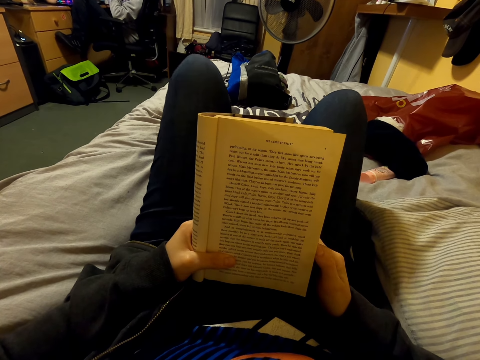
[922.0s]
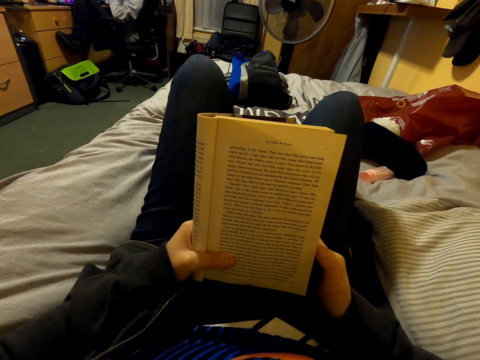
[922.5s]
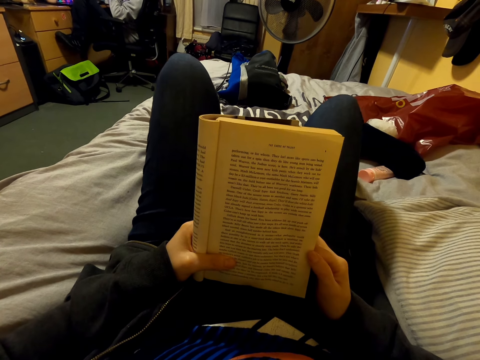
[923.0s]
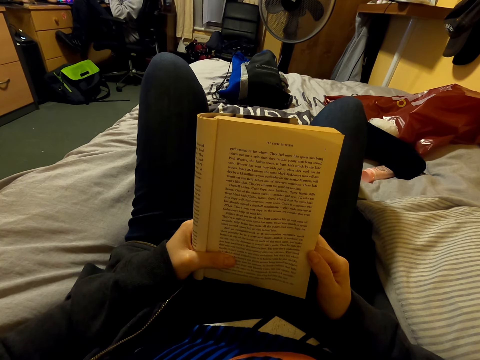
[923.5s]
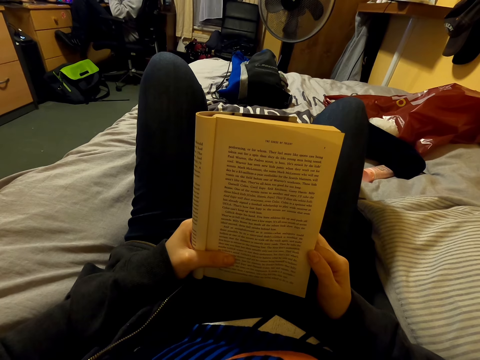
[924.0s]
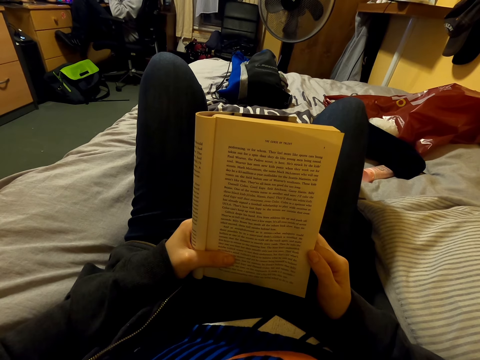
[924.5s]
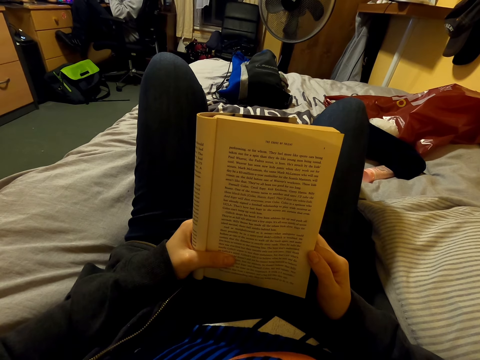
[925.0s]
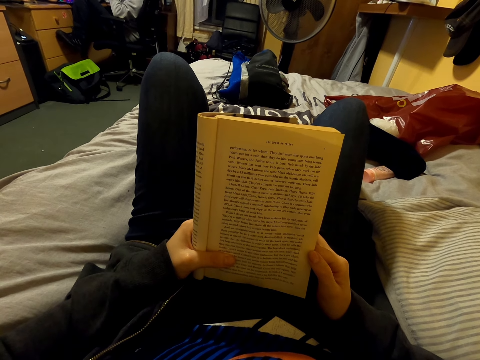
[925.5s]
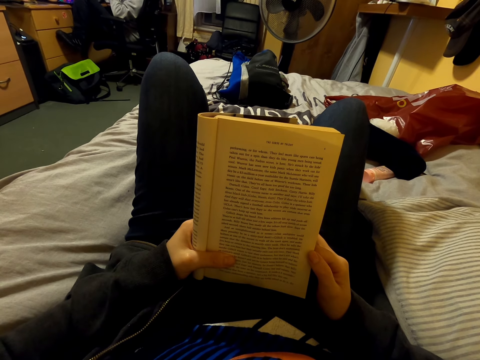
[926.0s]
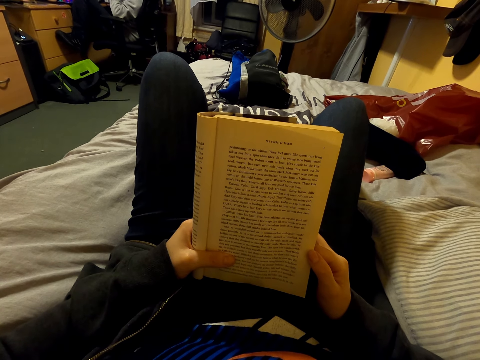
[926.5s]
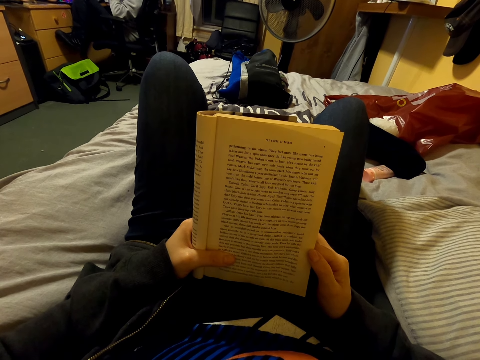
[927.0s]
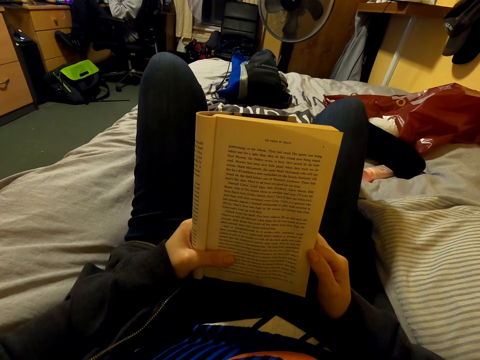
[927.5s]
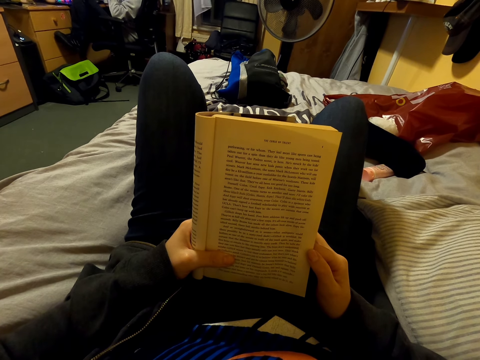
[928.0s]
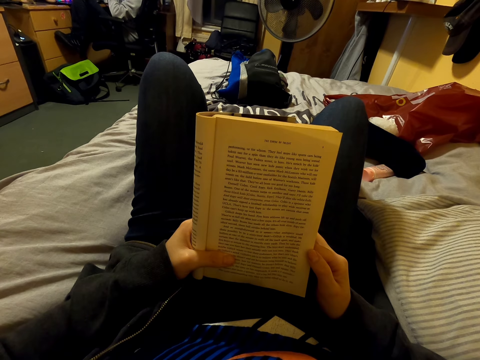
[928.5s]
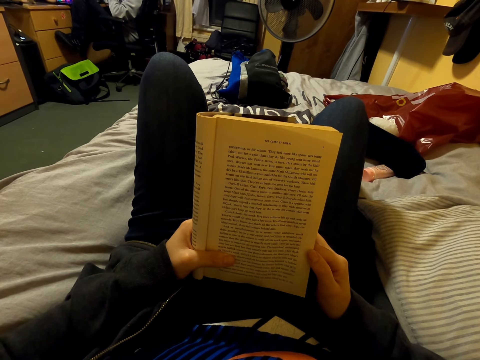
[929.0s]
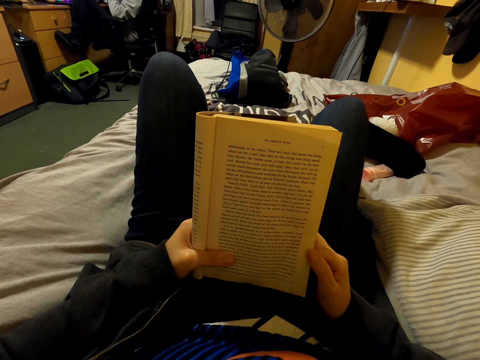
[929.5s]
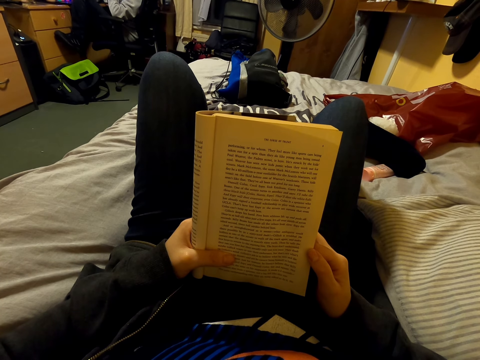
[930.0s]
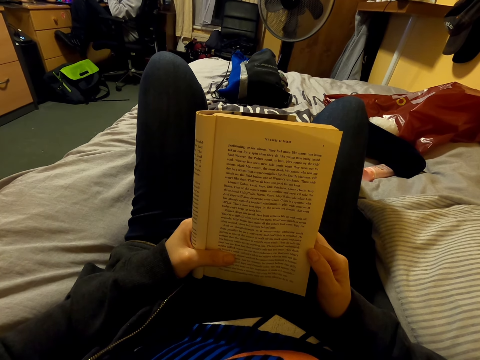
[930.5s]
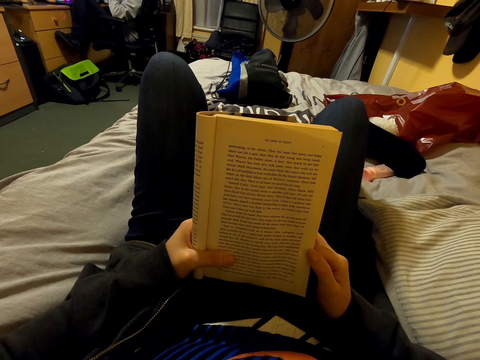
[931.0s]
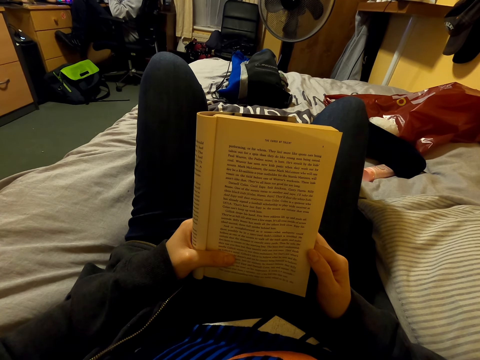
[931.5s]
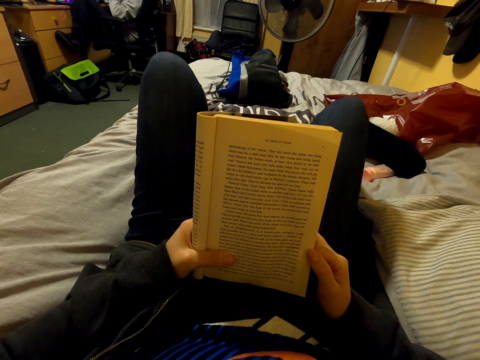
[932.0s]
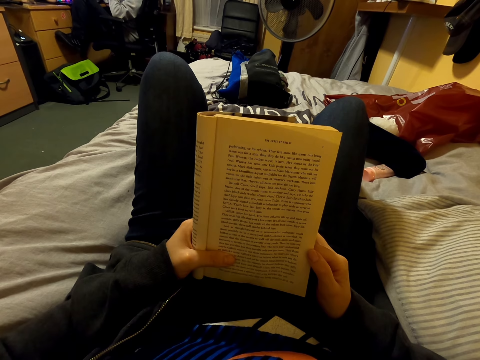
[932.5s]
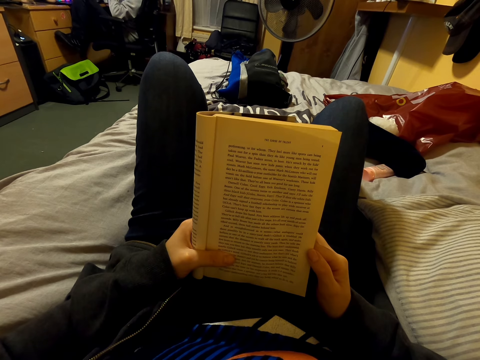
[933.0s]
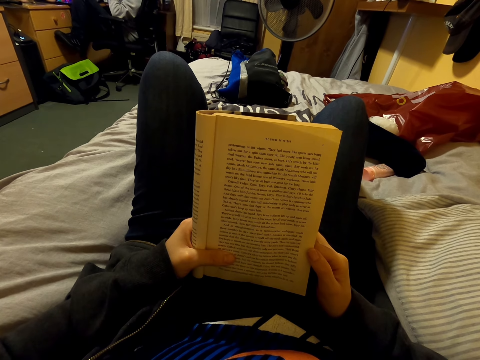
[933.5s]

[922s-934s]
The camera wearer reads a book.

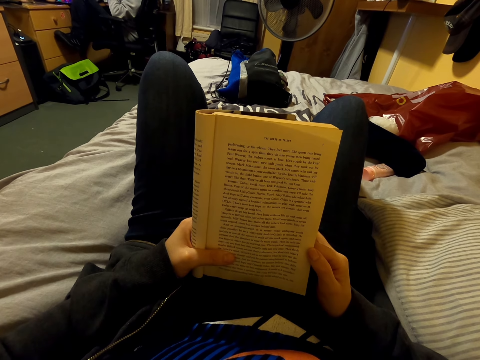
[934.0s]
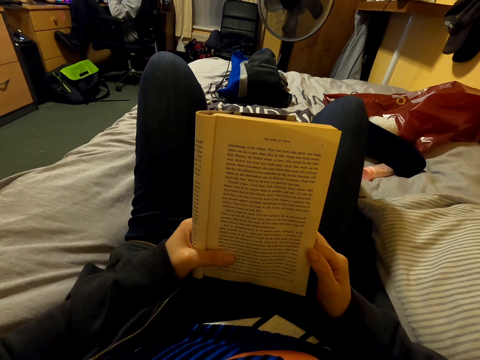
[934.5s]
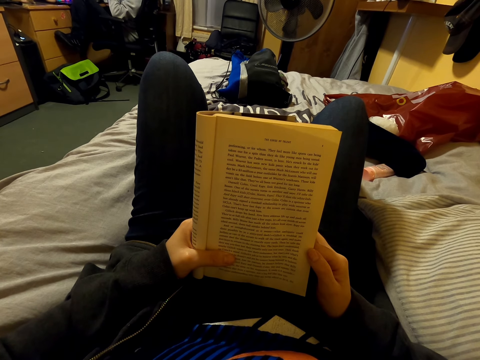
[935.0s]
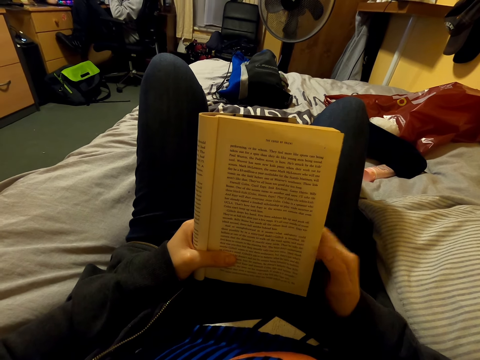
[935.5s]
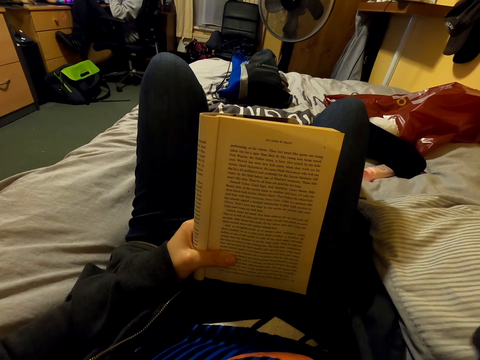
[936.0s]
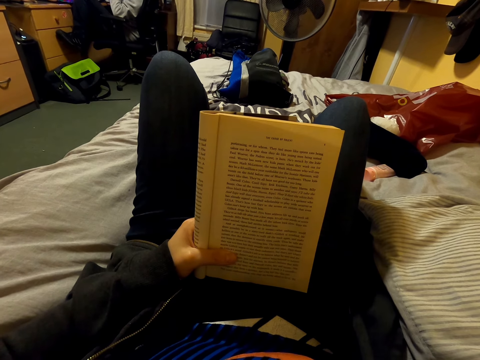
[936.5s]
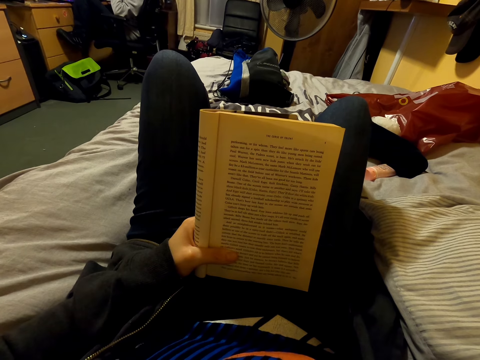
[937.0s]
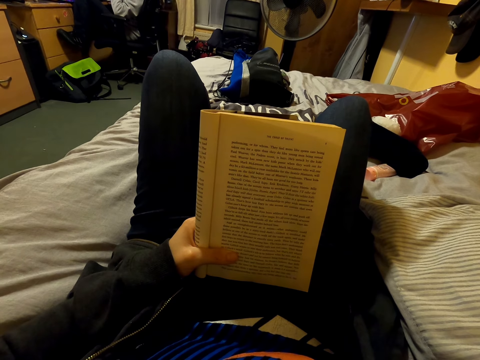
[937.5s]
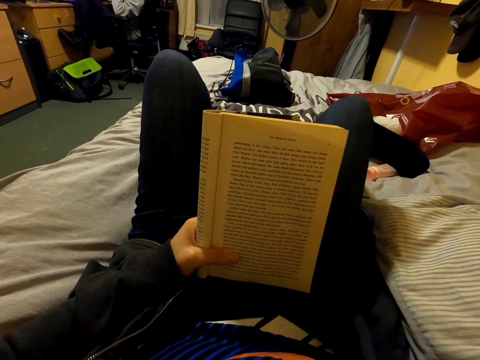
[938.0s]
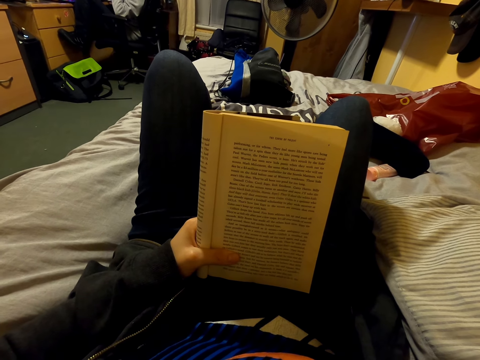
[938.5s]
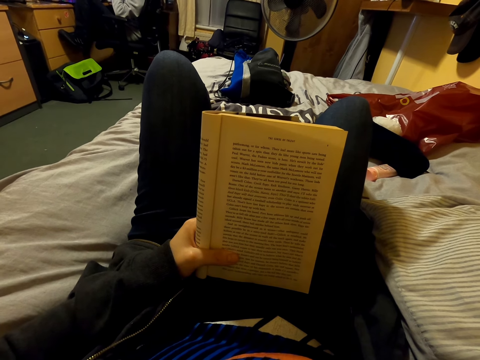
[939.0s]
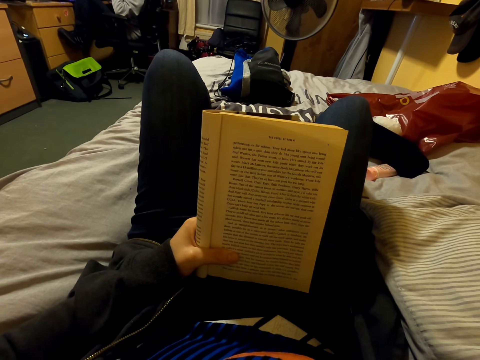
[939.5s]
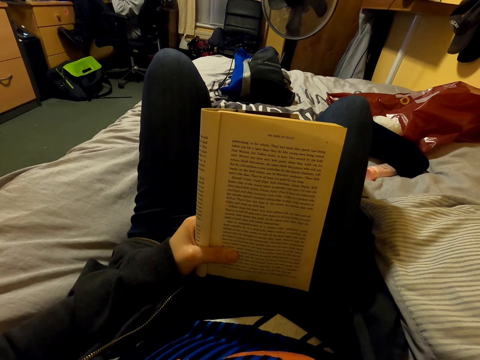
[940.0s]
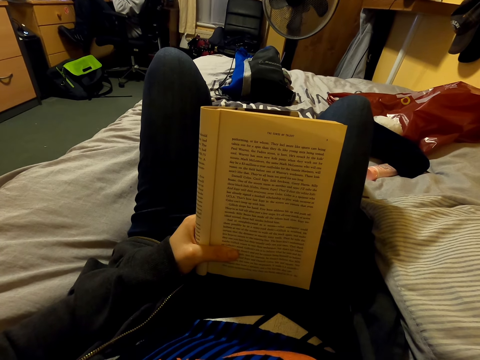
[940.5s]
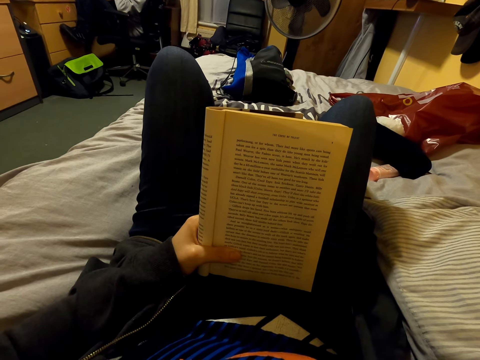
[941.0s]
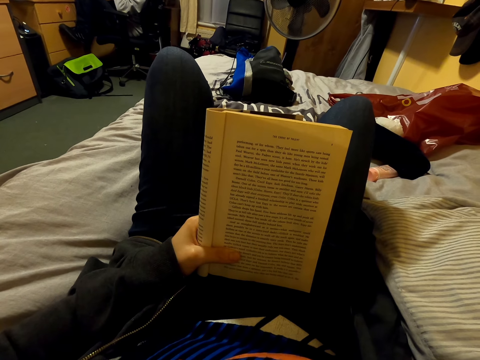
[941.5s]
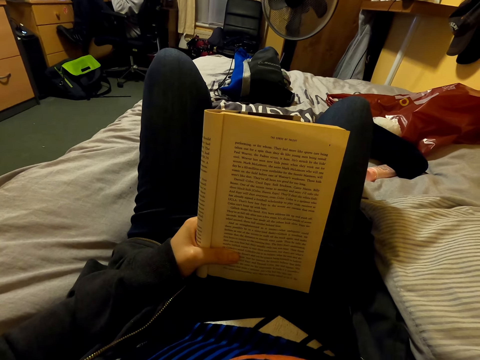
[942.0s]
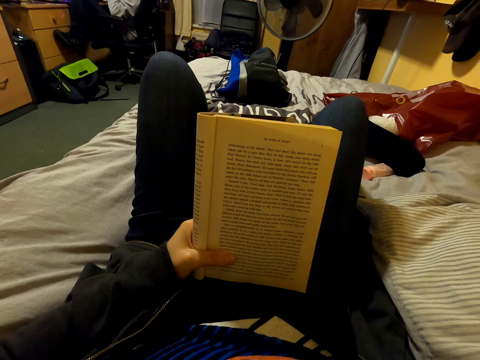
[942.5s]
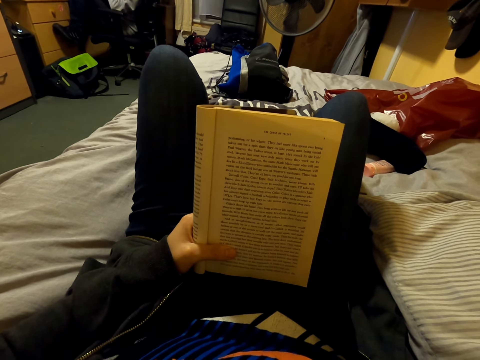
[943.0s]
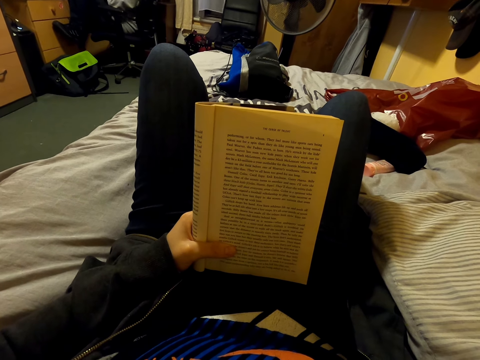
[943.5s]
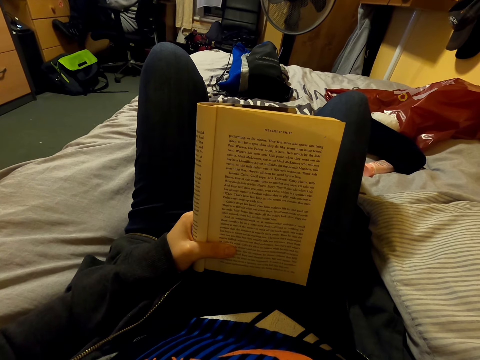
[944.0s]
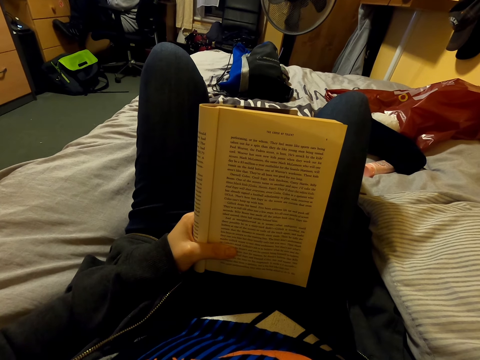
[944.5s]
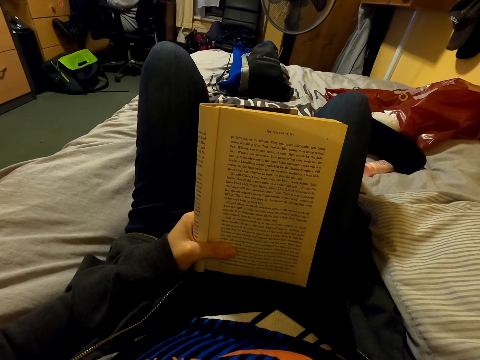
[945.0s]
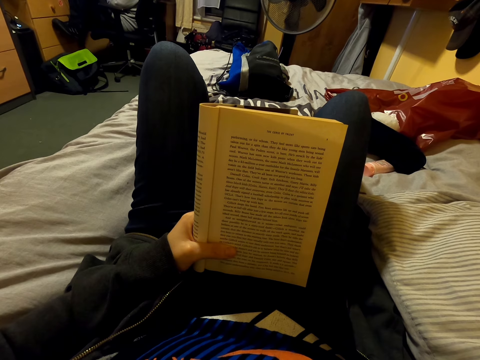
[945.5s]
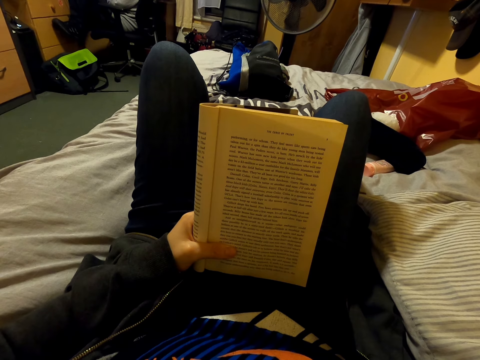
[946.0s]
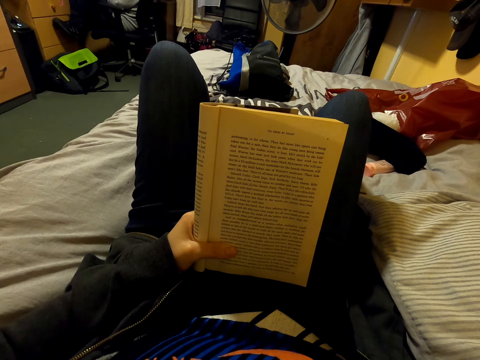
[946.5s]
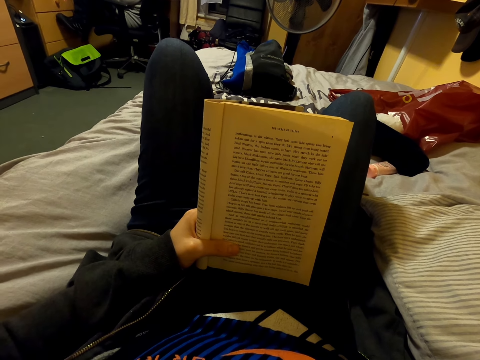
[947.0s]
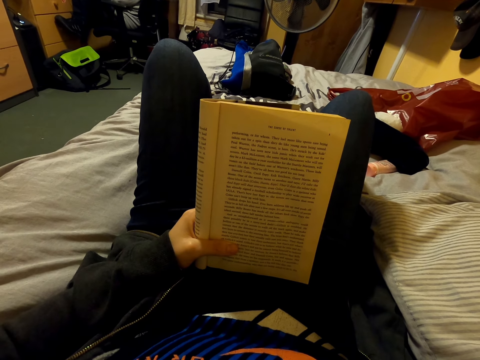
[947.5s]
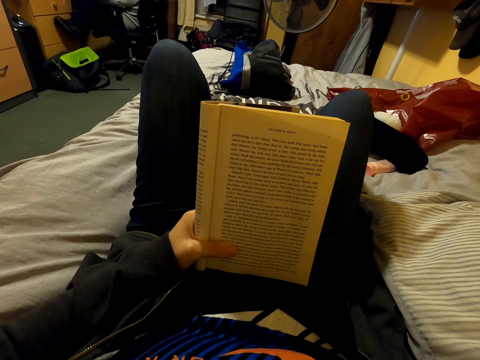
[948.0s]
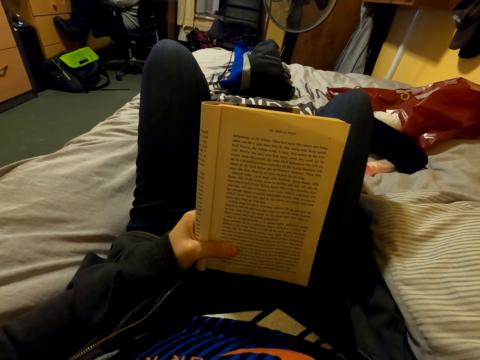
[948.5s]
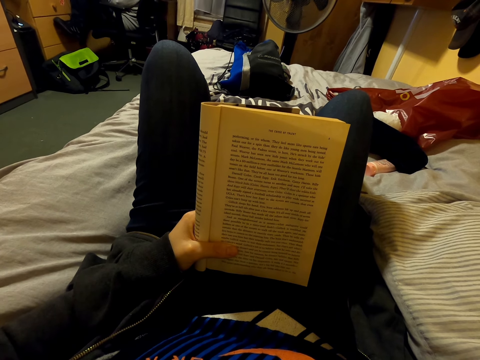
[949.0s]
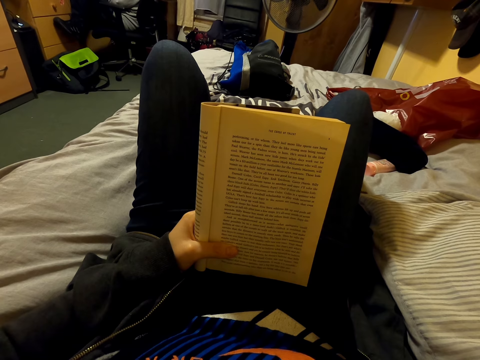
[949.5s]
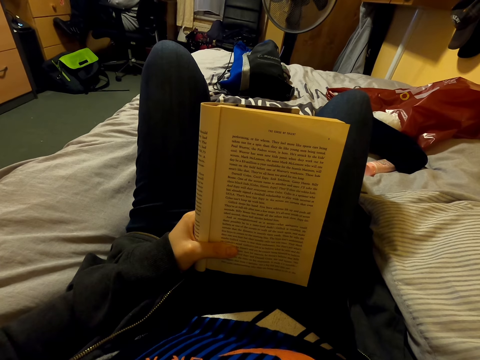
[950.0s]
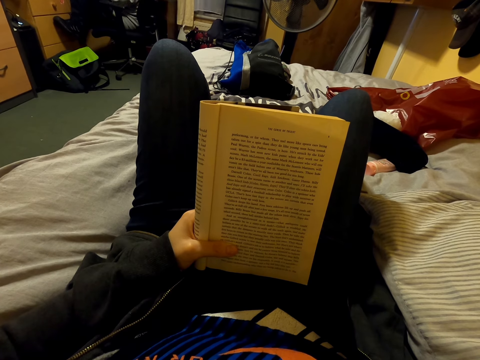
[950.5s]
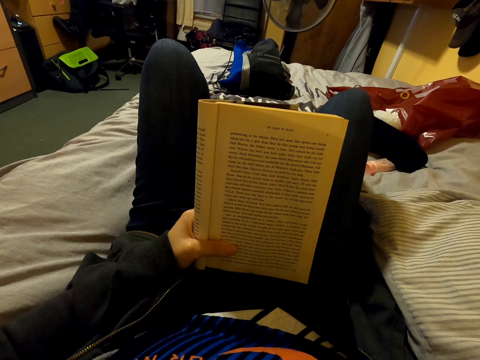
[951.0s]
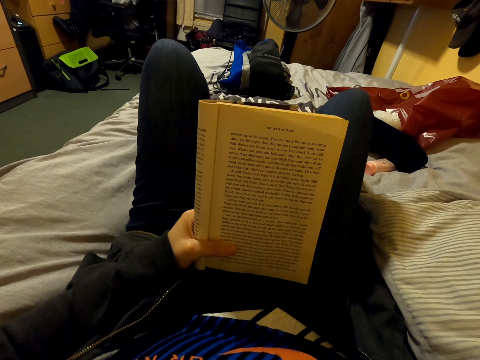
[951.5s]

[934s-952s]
The camera wearer touches the camera. They hold a book with a left hand.
